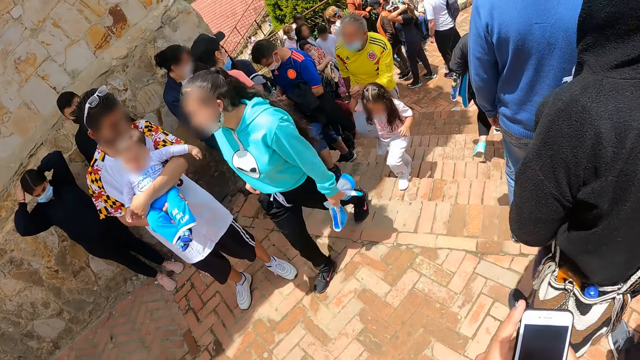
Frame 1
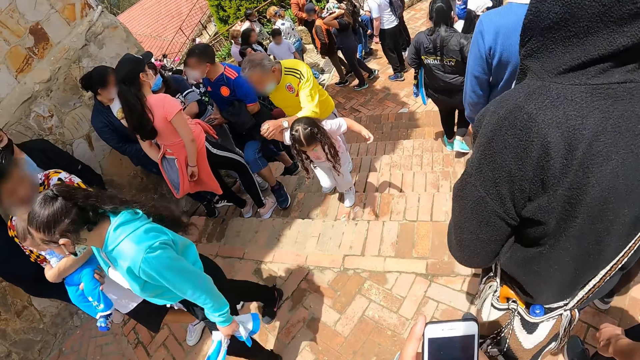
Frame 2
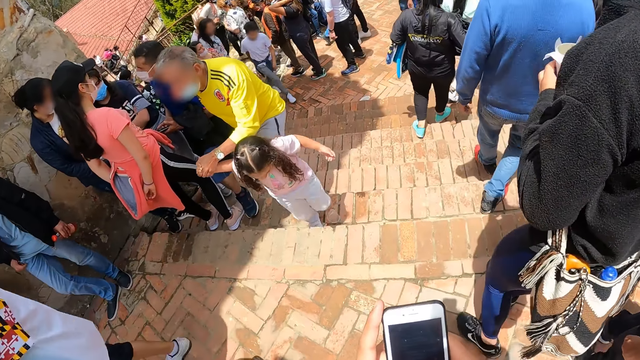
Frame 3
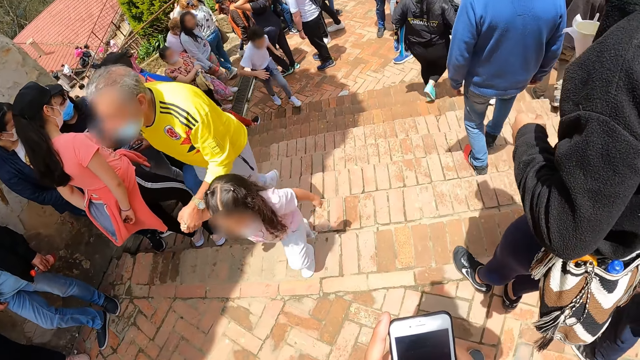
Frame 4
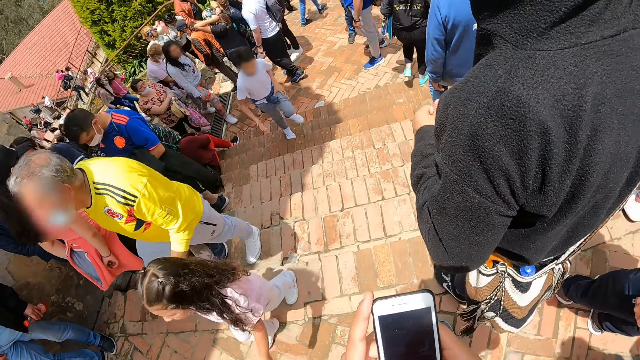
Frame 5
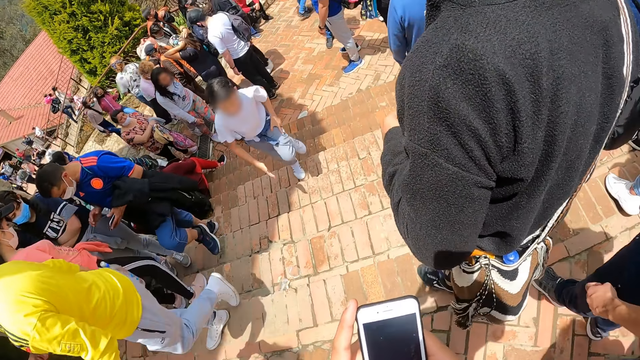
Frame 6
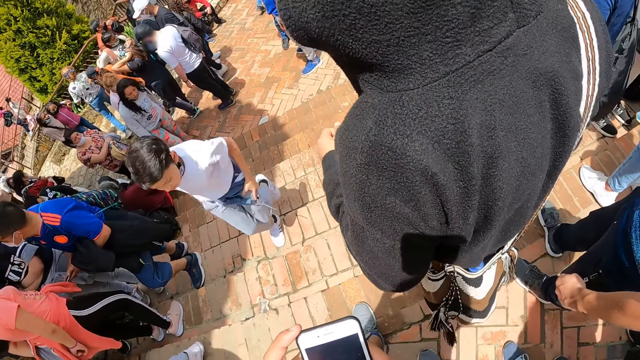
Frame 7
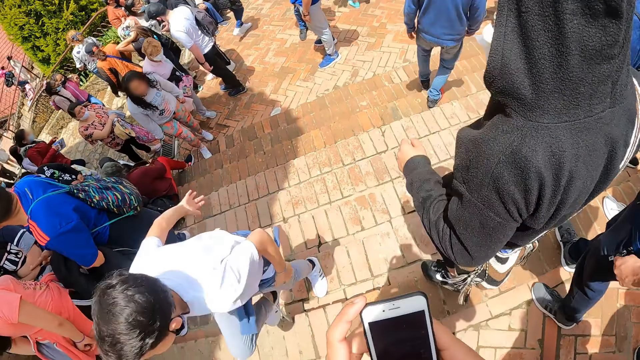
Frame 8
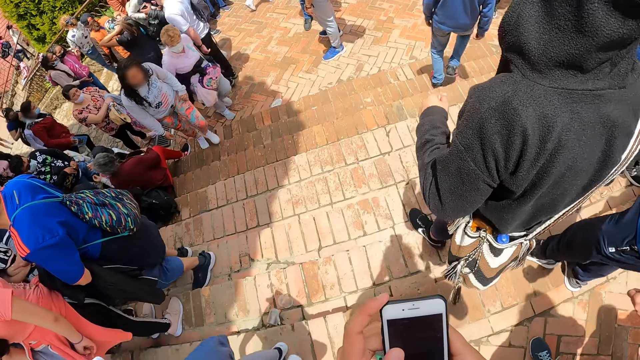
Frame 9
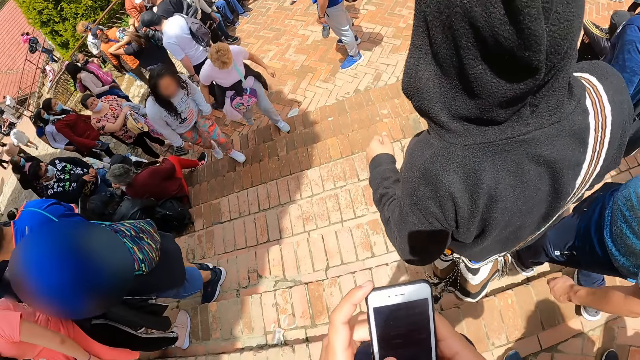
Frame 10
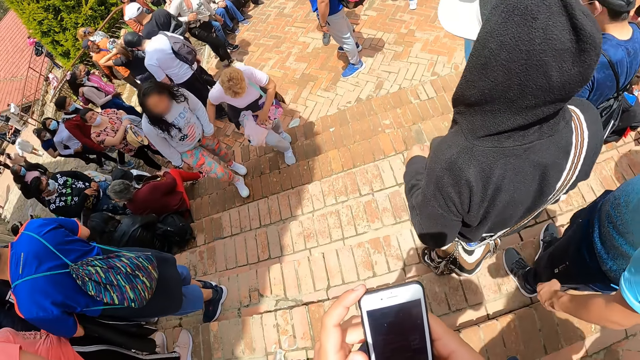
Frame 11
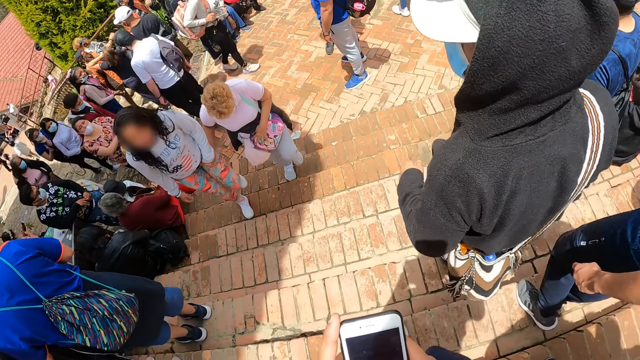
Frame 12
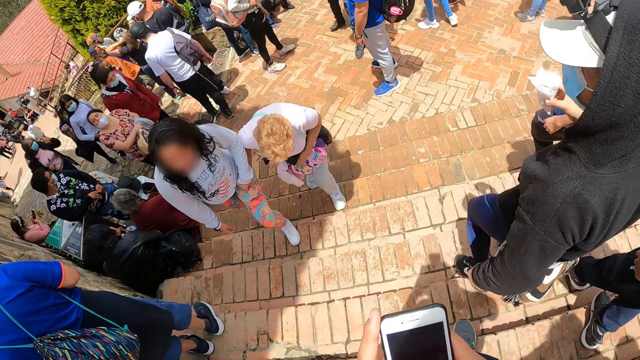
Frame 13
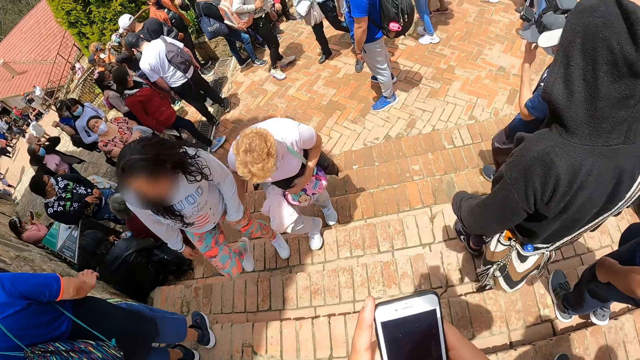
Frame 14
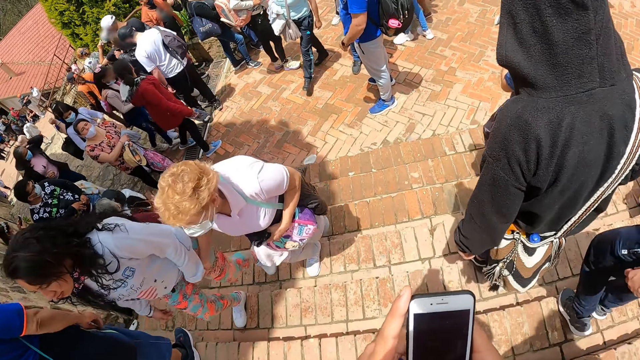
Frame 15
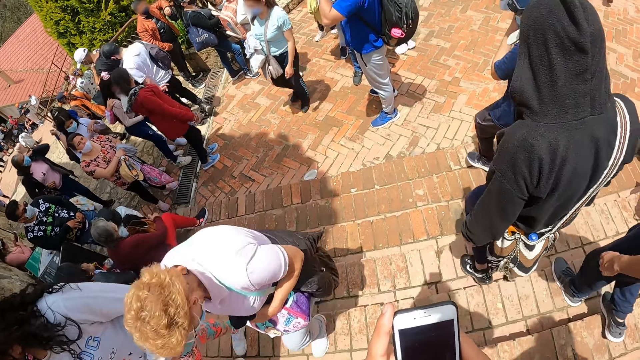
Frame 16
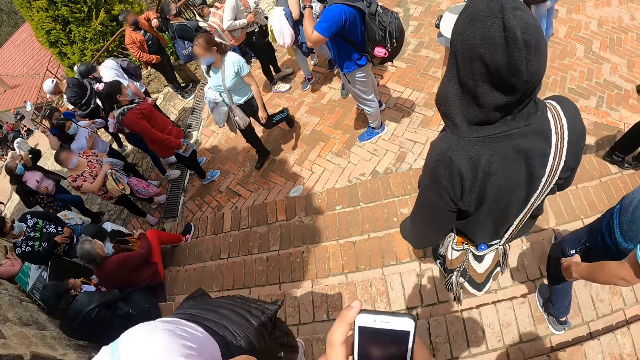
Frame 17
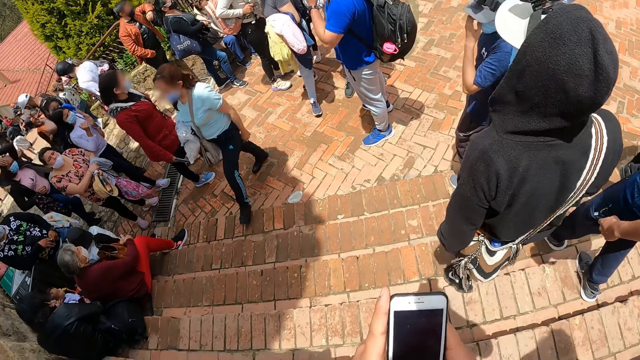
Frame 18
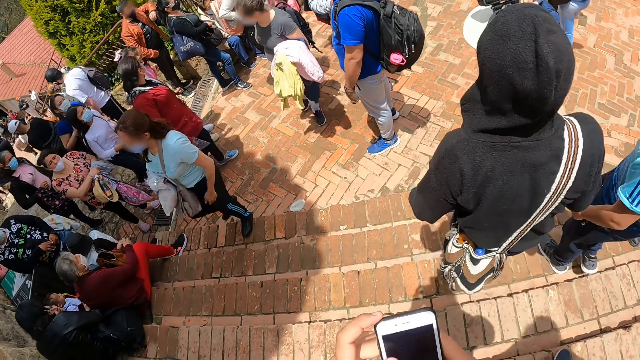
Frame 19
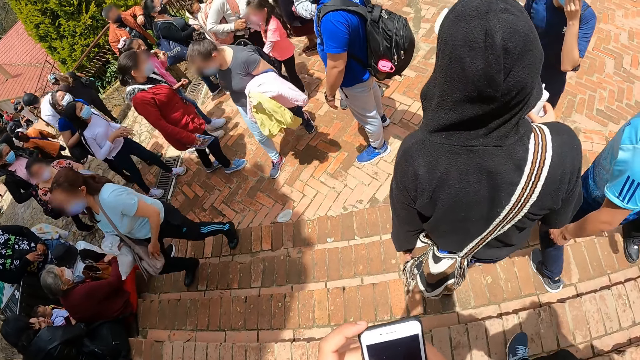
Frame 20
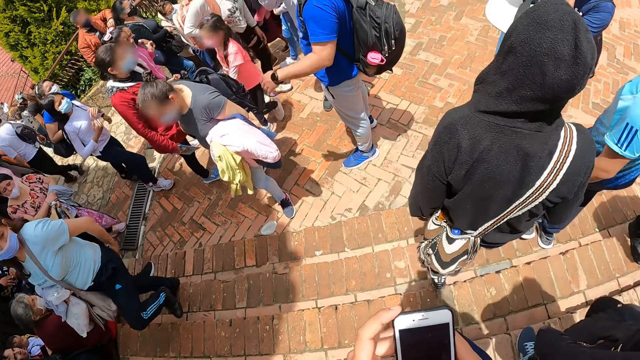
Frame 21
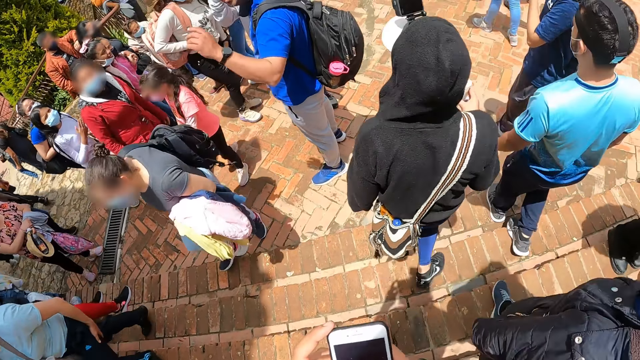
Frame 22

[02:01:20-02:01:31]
The camera wearer descends the stairs. They operate the phone with both hands.

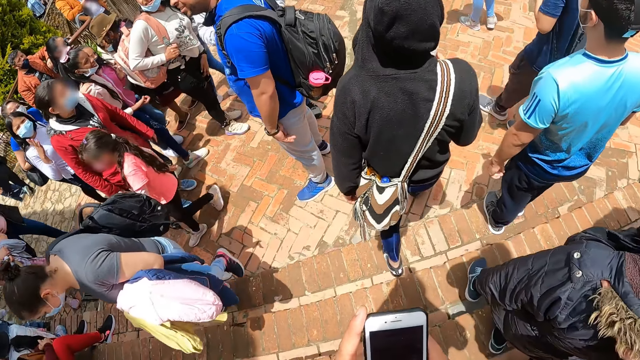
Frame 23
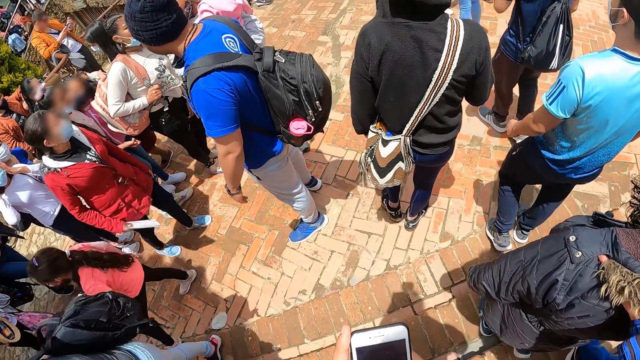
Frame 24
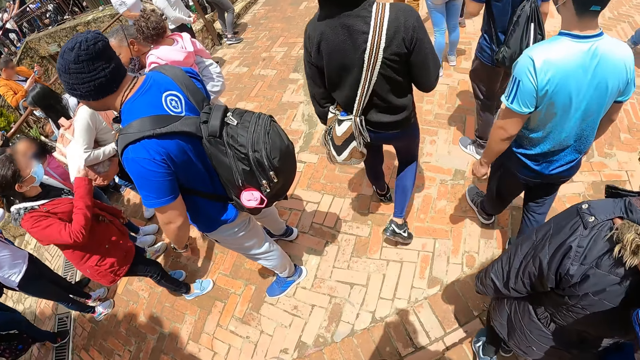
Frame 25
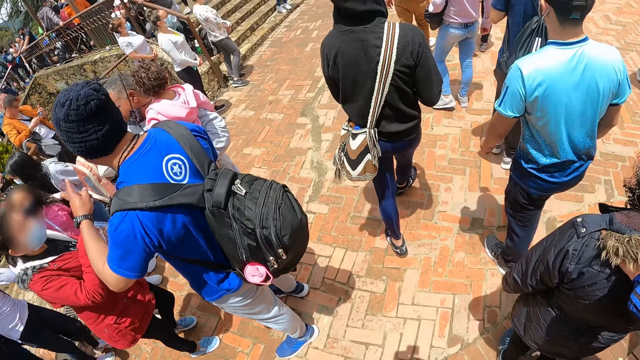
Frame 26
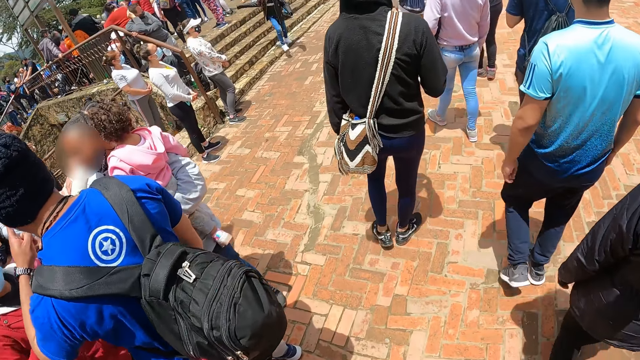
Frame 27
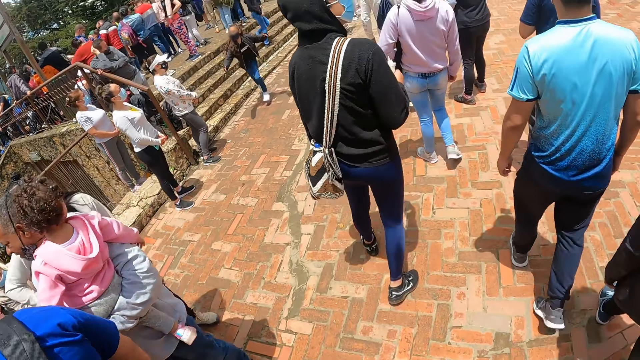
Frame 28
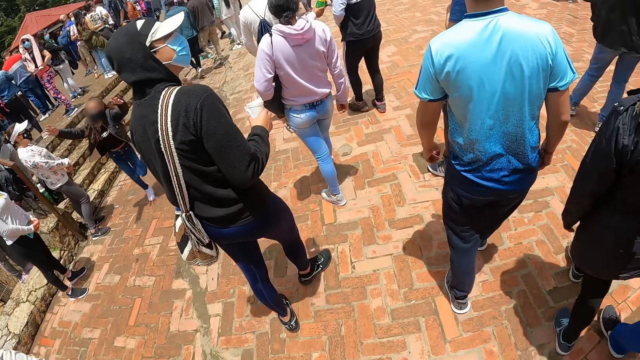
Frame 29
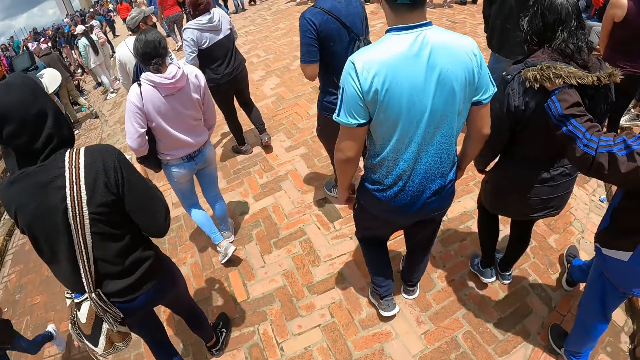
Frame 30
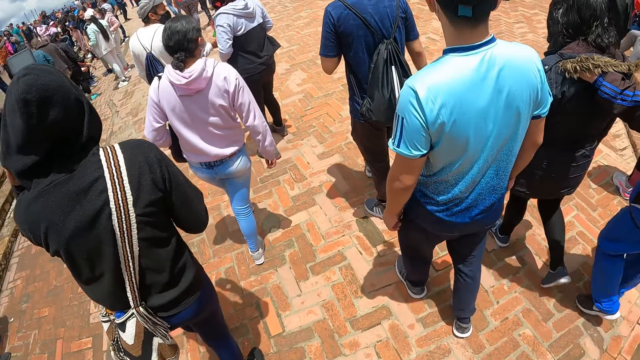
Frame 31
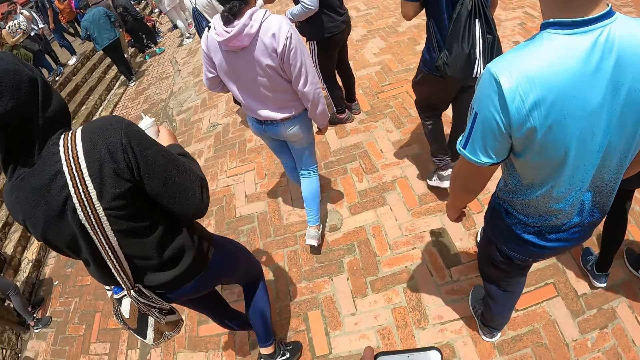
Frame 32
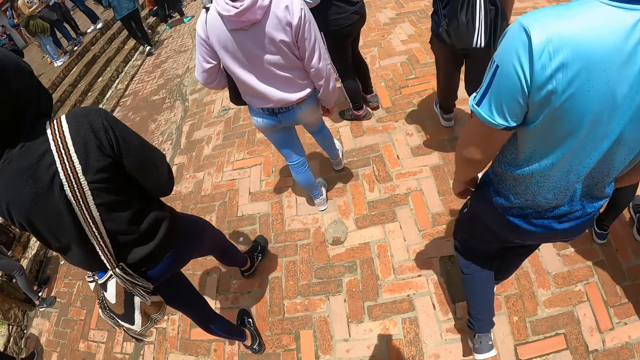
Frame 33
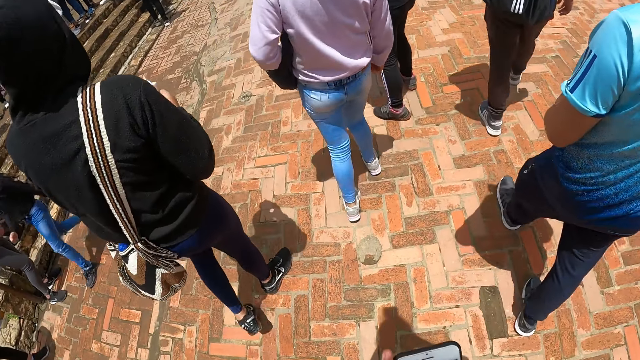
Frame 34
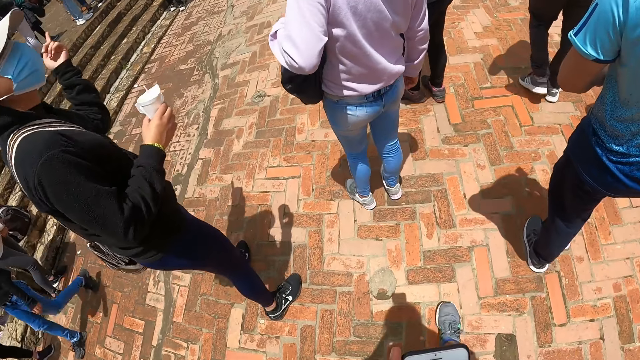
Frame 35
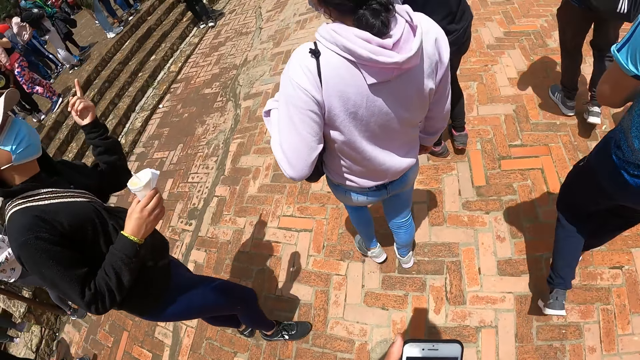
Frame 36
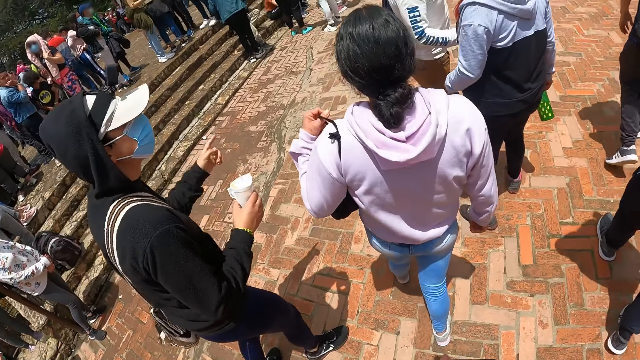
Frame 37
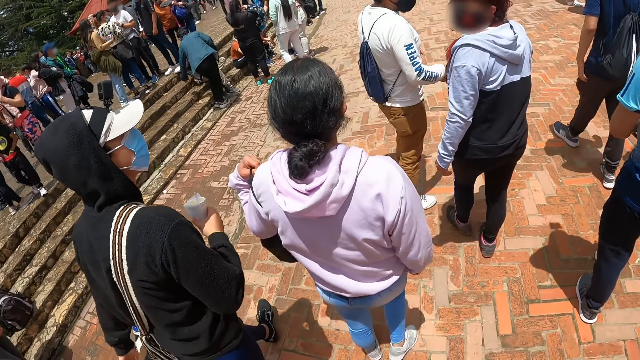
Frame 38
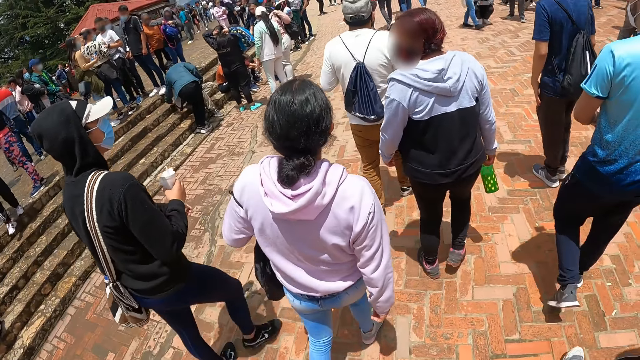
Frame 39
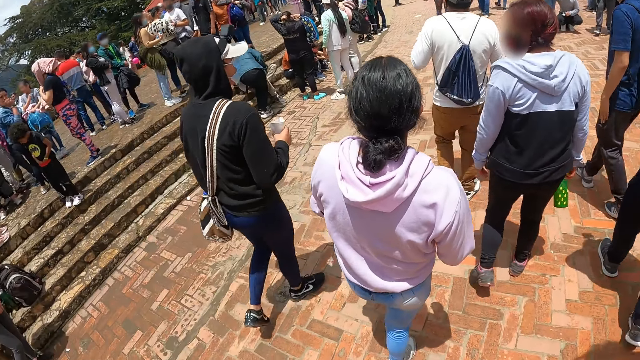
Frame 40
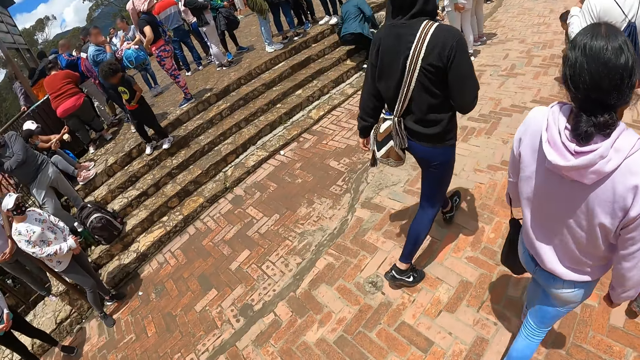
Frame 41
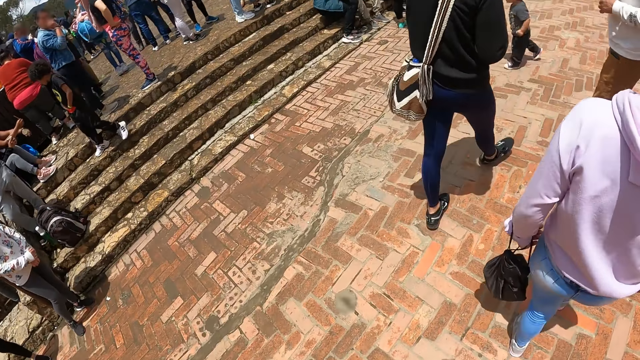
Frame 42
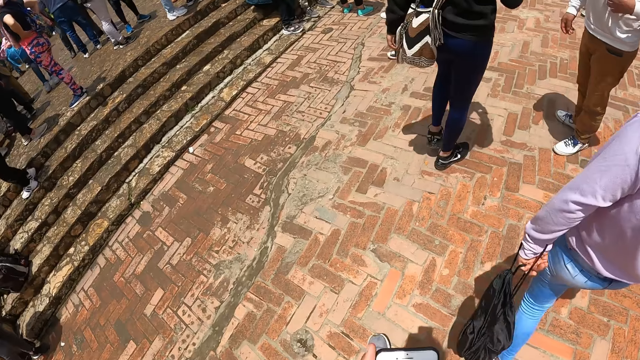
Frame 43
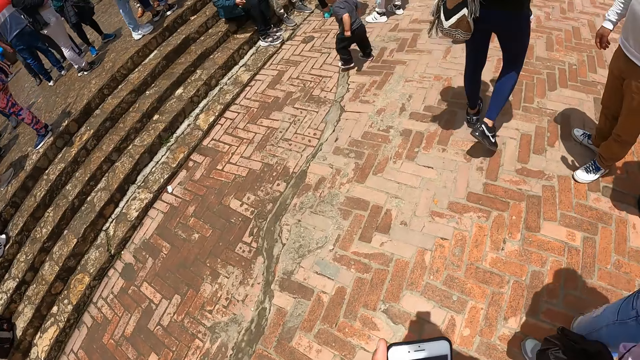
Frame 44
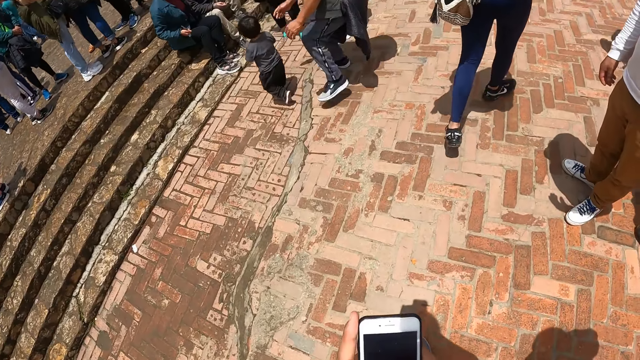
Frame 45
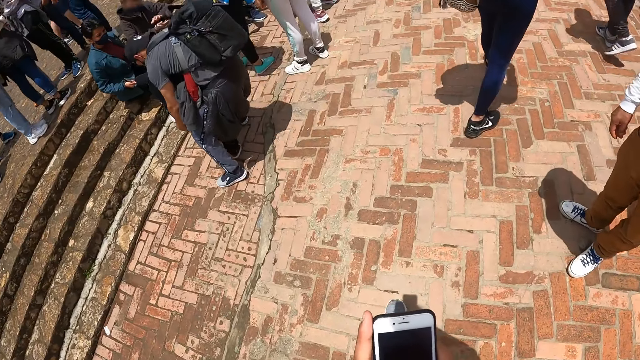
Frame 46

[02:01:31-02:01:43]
The camera wearer walks around the park. A man walks around the park. The camera wearer walks around the park.
